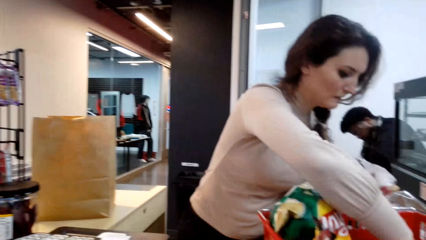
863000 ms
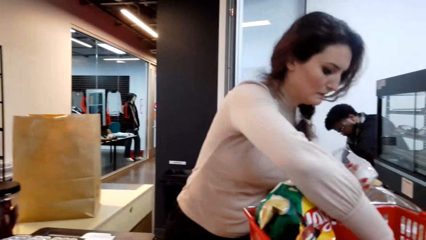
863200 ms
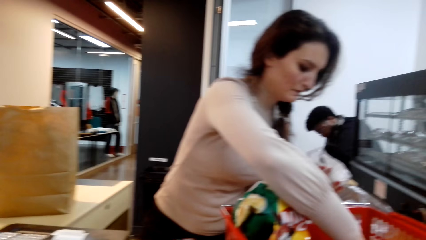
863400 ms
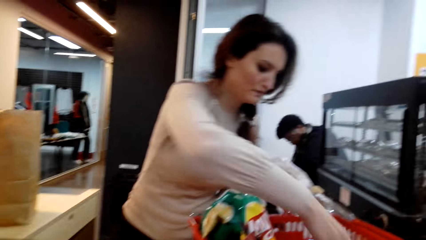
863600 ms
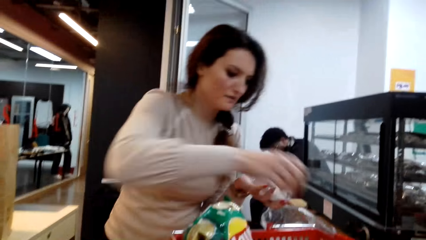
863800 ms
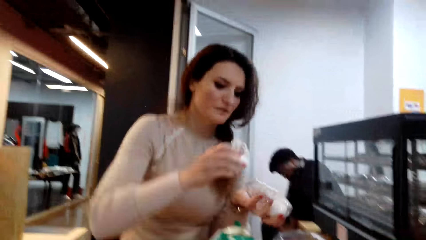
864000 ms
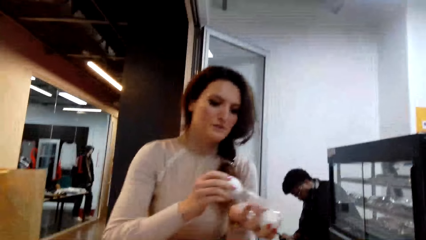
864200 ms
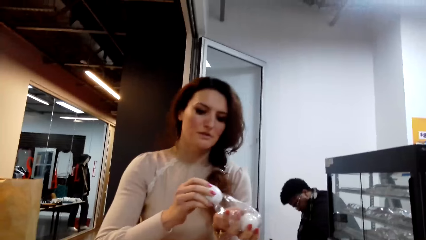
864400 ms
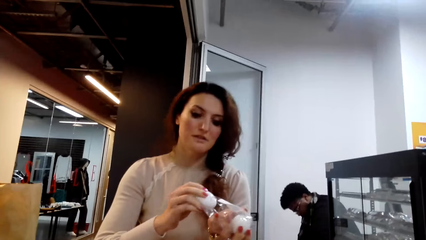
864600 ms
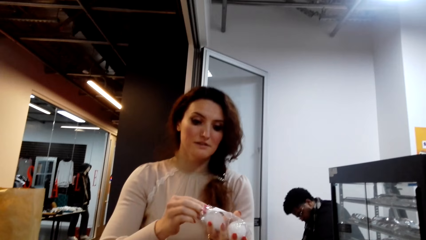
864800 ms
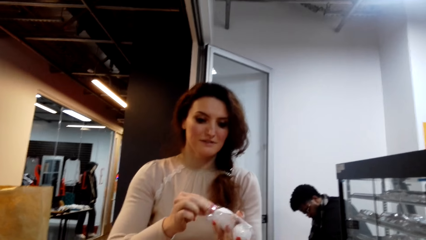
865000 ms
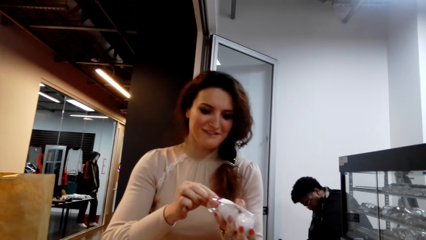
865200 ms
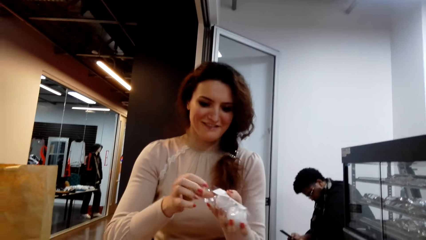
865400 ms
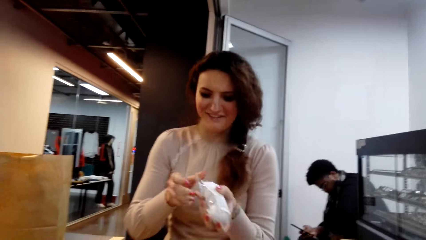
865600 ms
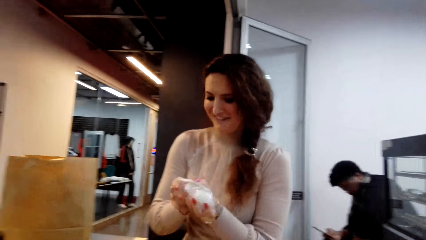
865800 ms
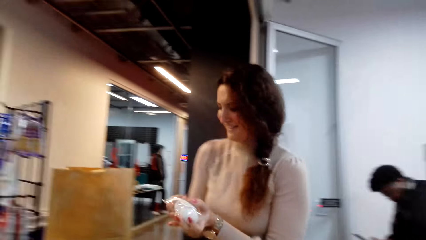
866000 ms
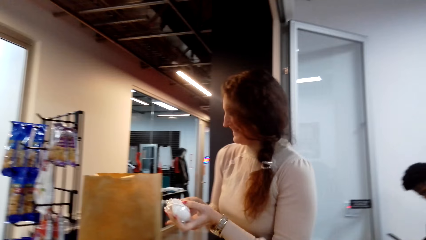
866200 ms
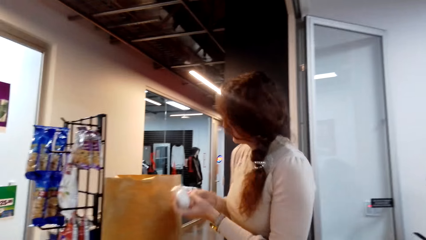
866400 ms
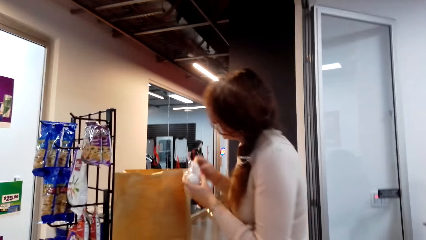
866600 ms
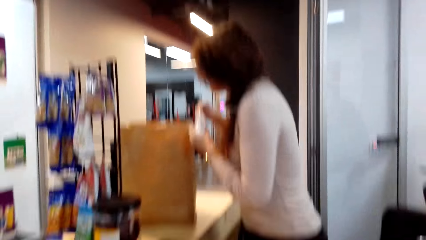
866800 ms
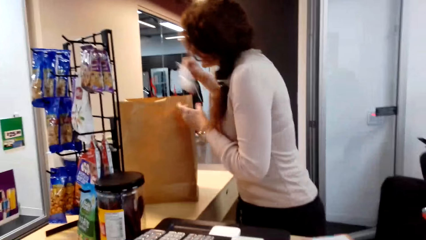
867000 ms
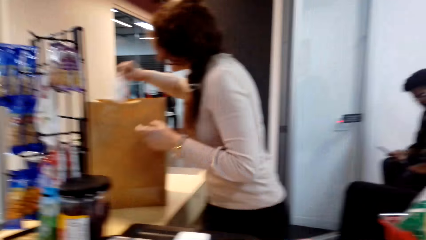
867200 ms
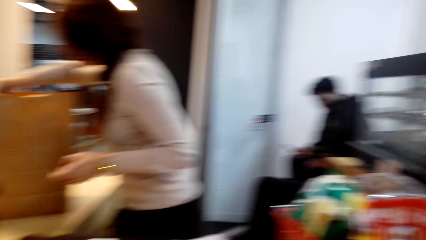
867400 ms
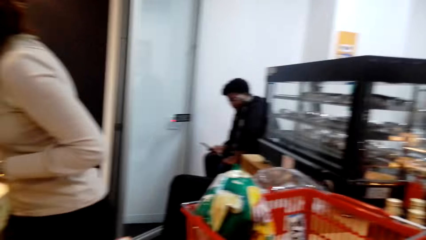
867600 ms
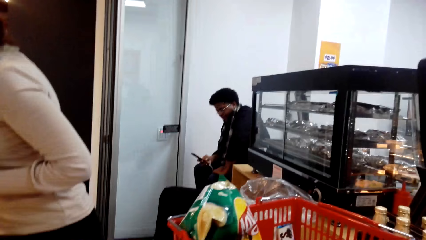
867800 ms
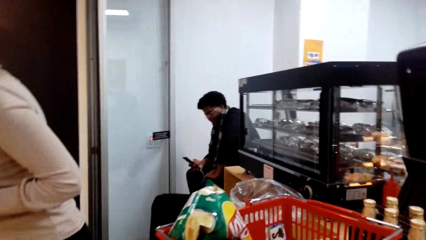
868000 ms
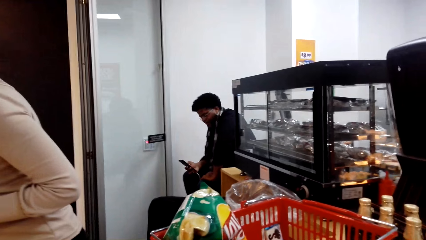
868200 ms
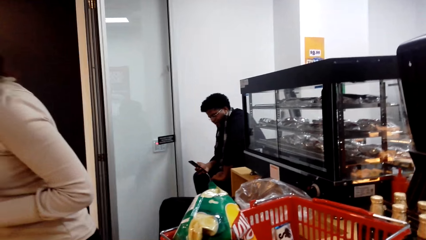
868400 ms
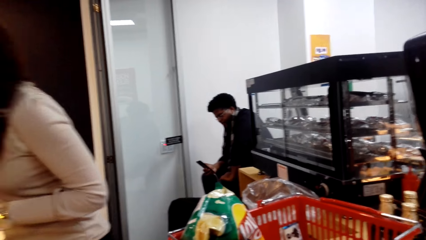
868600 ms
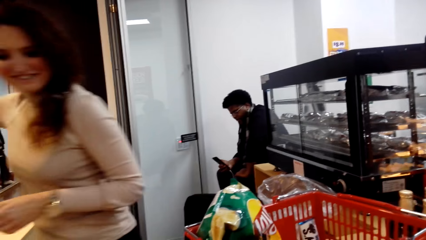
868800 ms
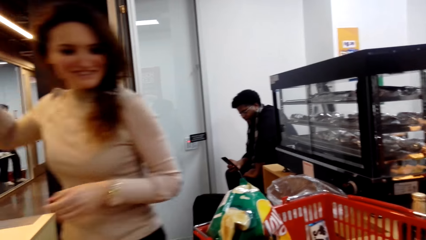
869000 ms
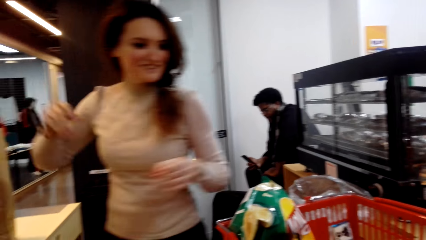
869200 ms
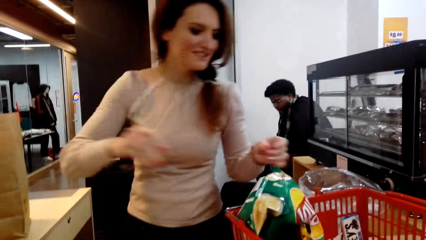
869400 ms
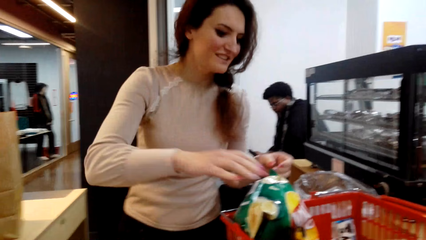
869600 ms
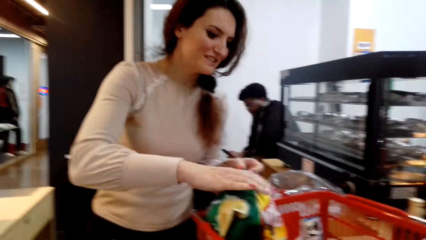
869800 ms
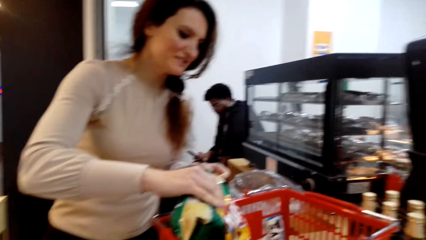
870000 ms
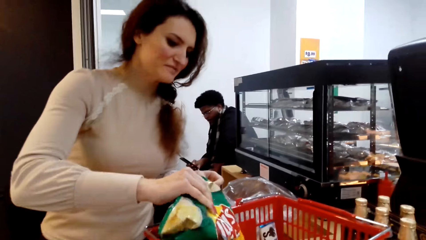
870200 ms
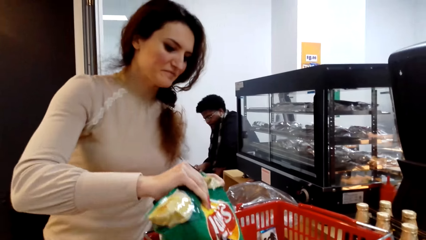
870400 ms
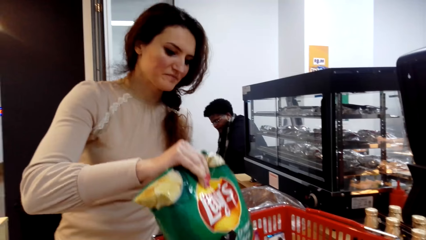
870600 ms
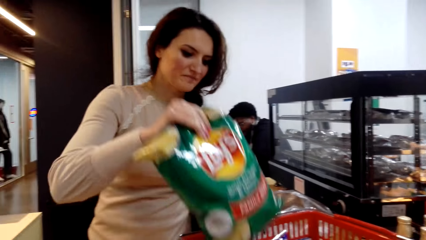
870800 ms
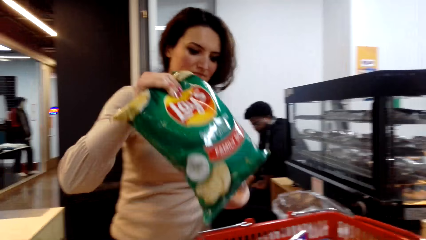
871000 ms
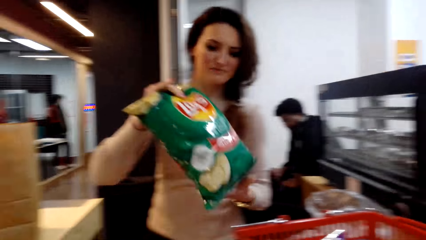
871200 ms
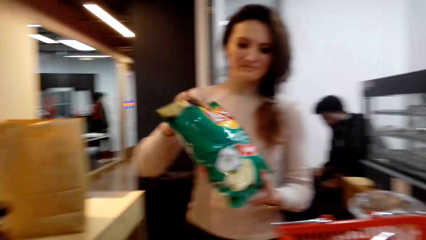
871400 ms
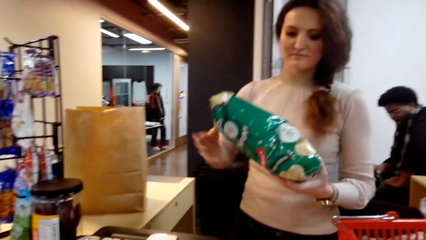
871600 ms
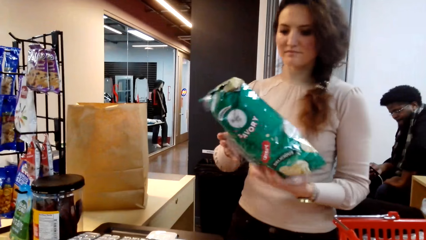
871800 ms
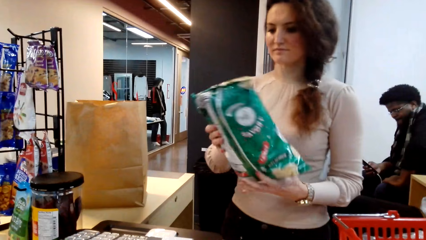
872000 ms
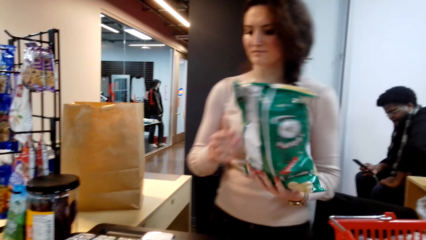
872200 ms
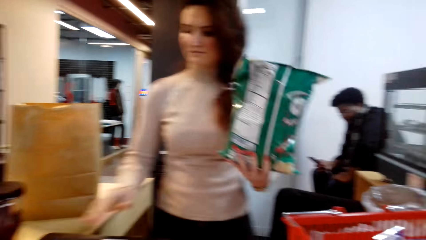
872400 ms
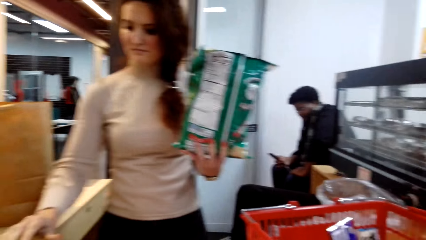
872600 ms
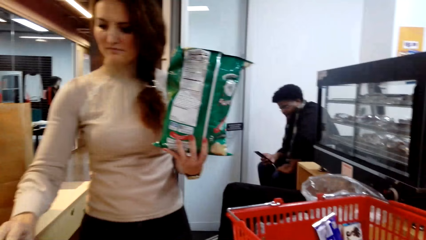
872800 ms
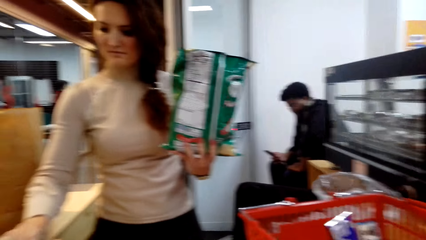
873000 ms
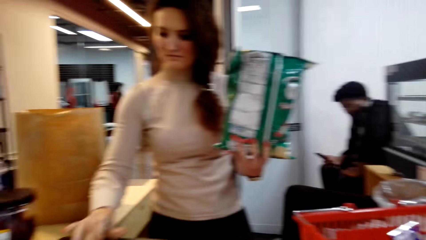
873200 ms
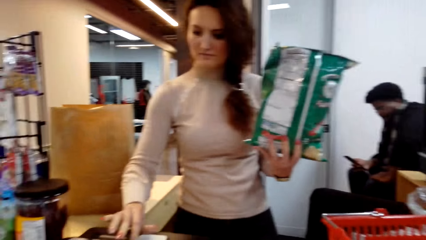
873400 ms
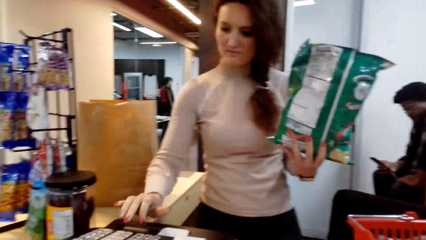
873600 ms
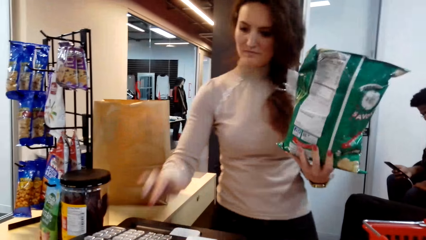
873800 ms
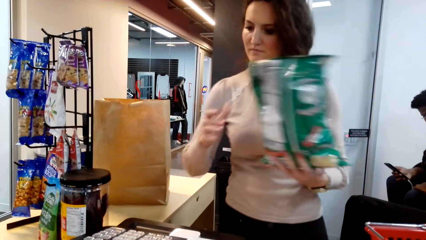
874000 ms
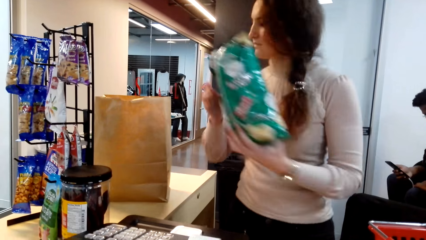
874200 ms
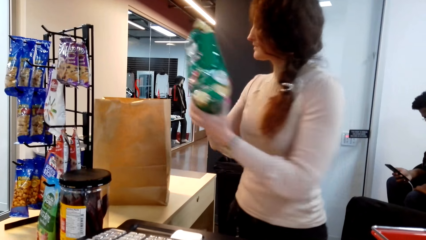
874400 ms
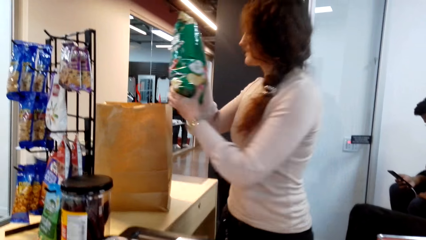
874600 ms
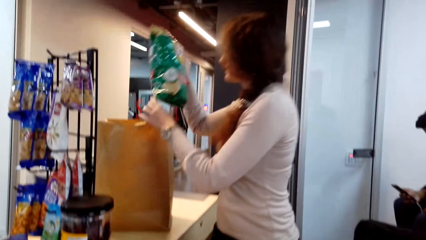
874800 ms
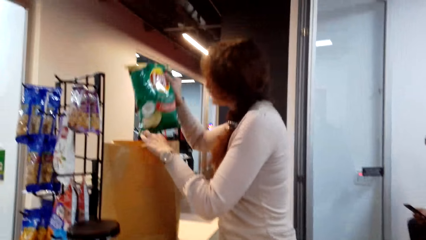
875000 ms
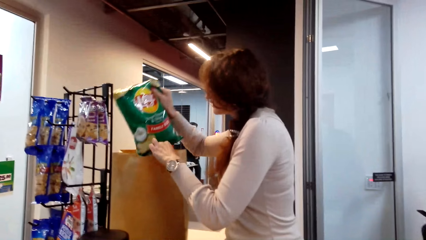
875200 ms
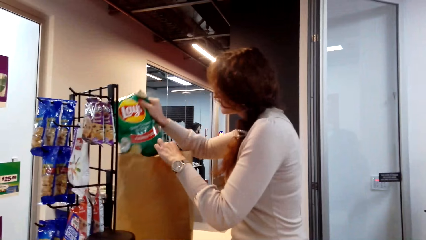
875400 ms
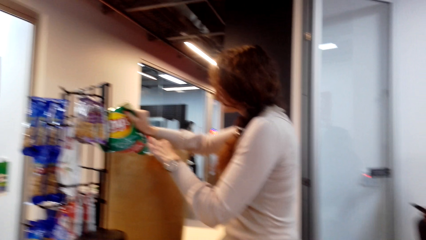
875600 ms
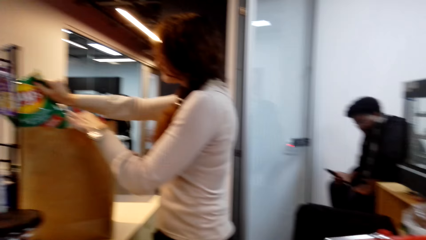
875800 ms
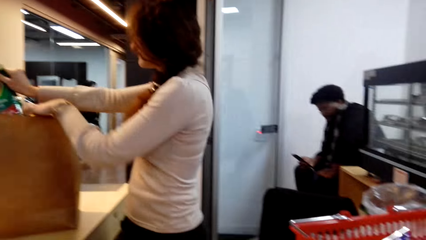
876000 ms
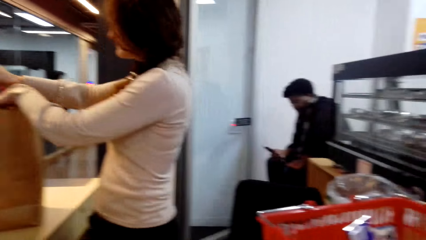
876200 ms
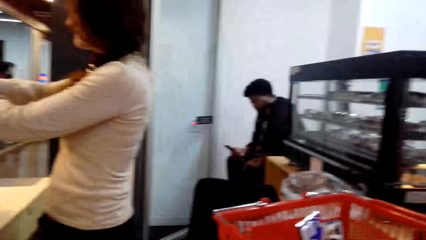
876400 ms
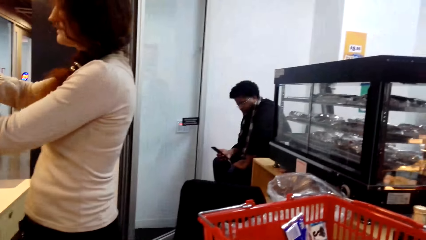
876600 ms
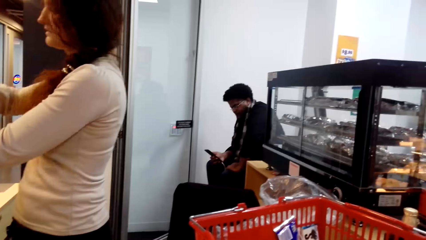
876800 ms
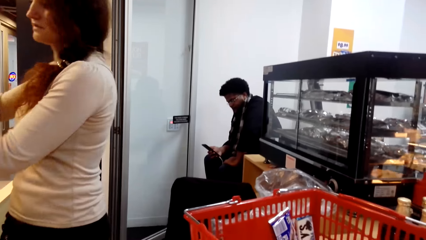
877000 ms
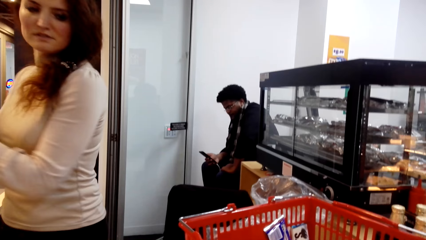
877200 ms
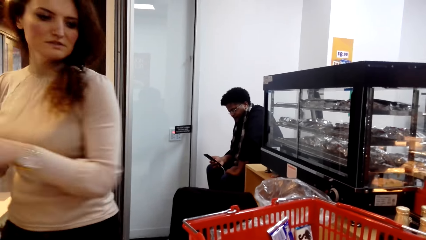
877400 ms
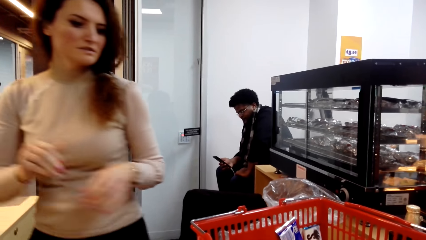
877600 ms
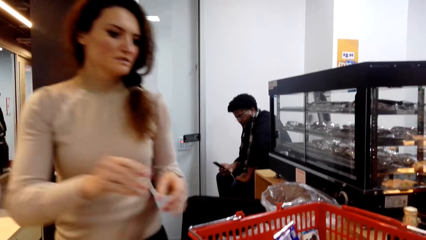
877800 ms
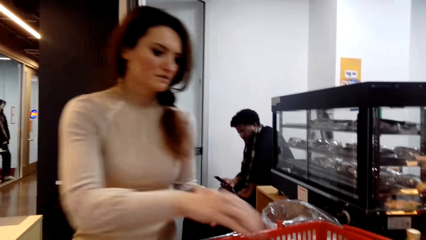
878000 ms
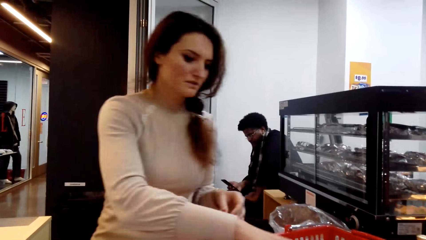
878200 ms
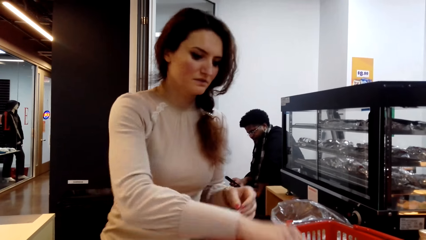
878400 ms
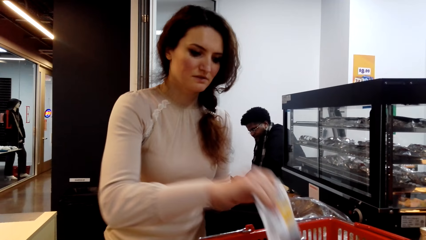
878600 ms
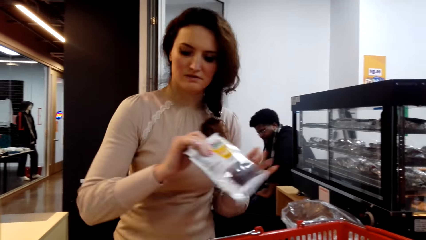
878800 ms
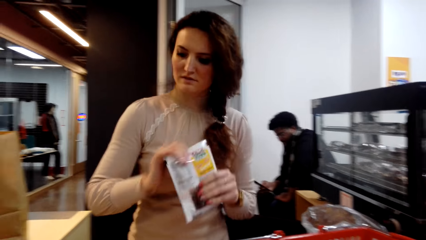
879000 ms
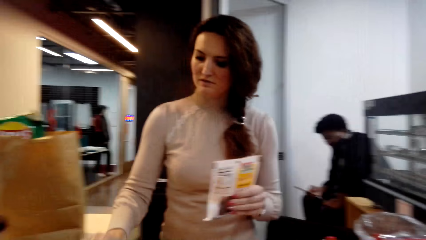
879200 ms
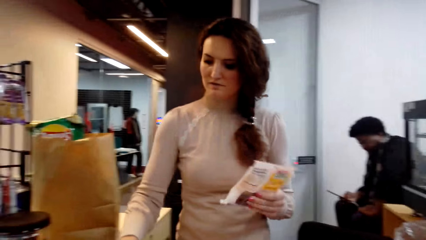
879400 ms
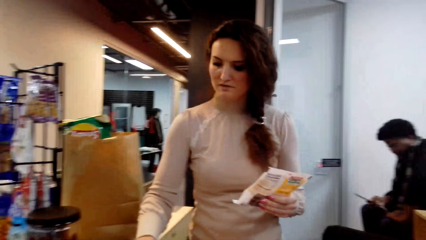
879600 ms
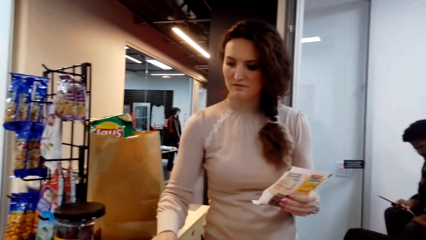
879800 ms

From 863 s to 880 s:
A lady puts something in the bag. The lady picks crisps from the shopping basket. The lady presses the cash register. The lady puts the crisps in the bag. The lady picks something from the shopping basket.
